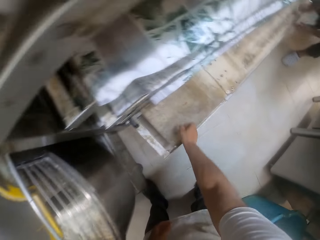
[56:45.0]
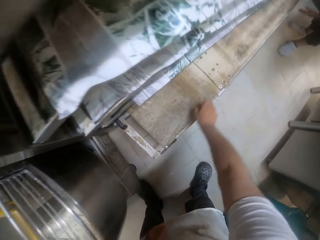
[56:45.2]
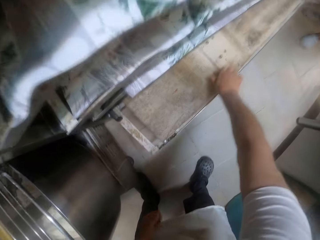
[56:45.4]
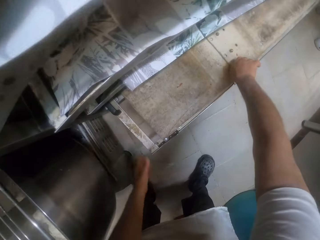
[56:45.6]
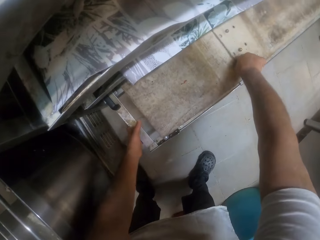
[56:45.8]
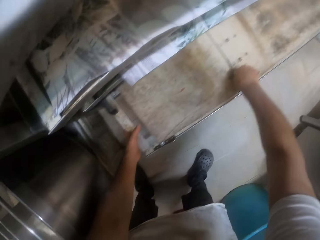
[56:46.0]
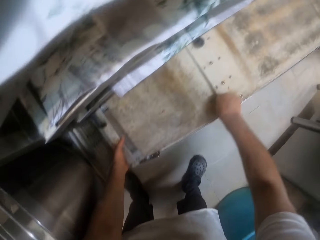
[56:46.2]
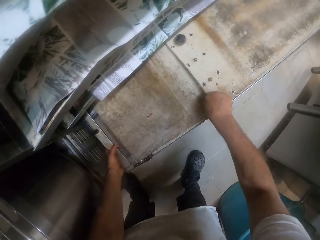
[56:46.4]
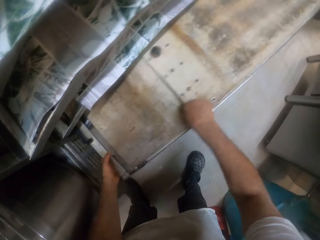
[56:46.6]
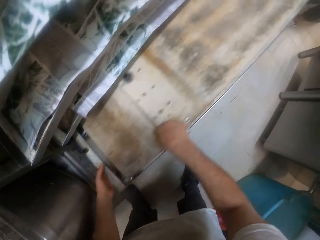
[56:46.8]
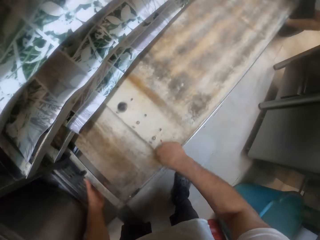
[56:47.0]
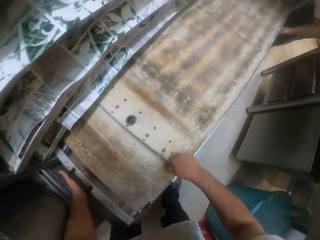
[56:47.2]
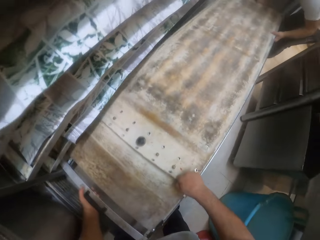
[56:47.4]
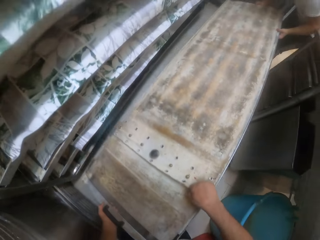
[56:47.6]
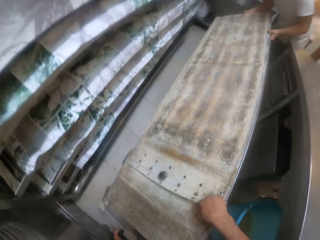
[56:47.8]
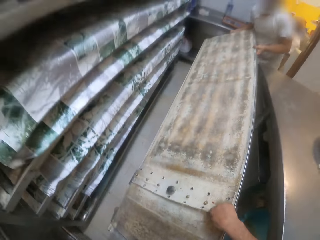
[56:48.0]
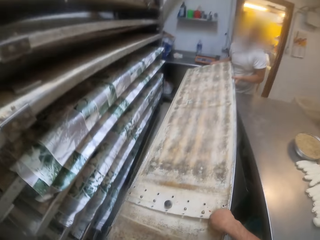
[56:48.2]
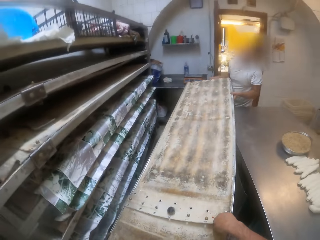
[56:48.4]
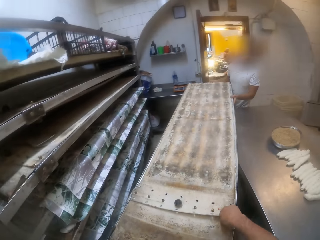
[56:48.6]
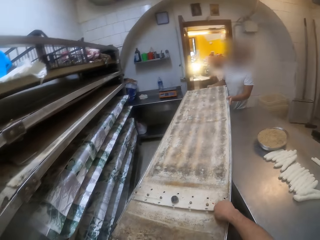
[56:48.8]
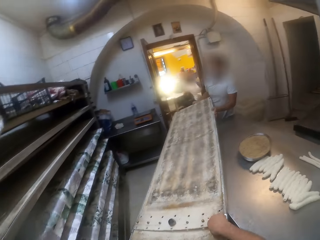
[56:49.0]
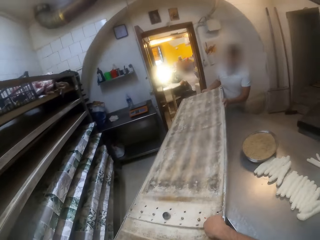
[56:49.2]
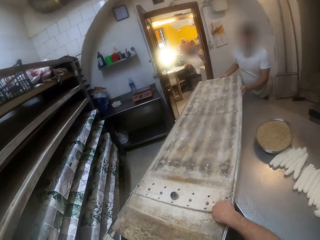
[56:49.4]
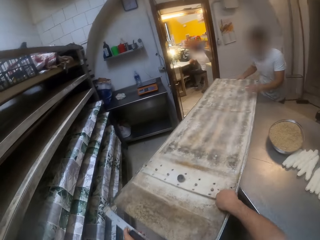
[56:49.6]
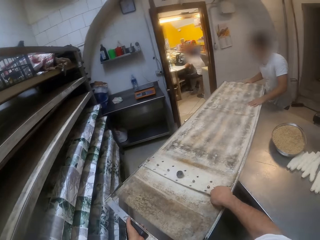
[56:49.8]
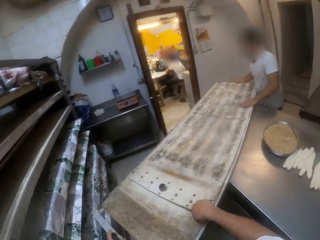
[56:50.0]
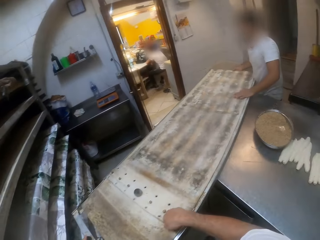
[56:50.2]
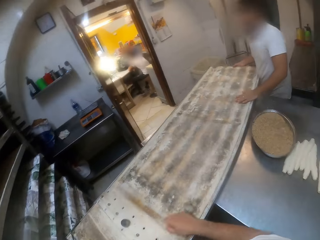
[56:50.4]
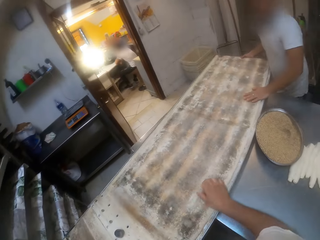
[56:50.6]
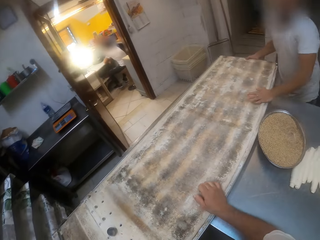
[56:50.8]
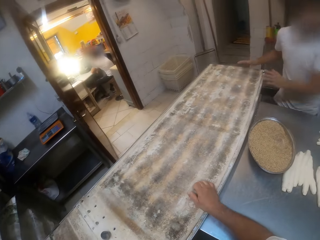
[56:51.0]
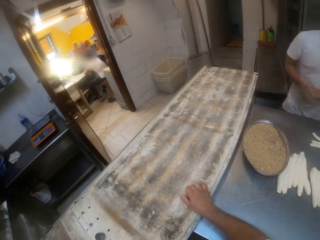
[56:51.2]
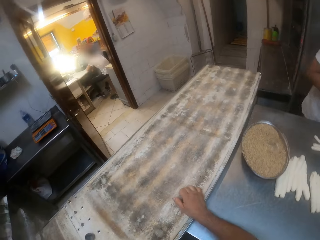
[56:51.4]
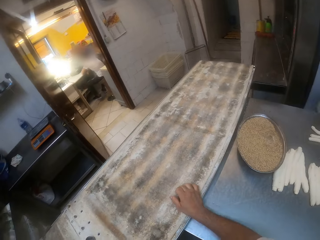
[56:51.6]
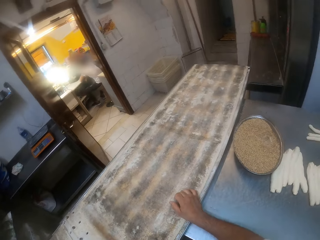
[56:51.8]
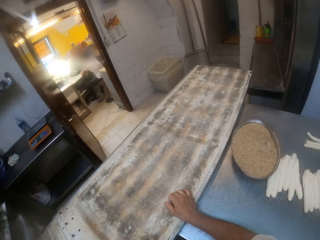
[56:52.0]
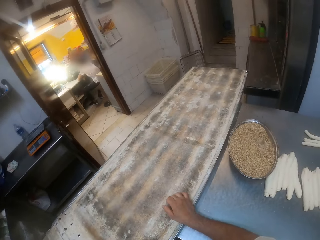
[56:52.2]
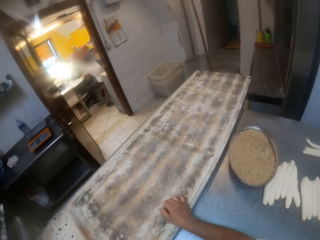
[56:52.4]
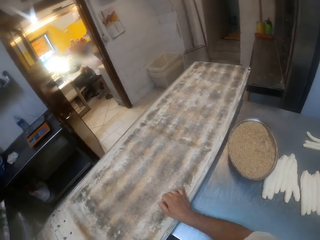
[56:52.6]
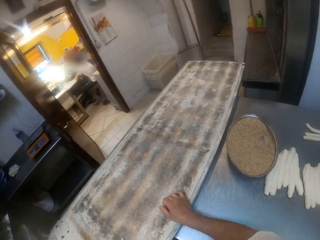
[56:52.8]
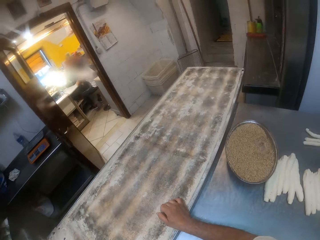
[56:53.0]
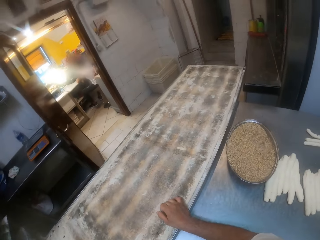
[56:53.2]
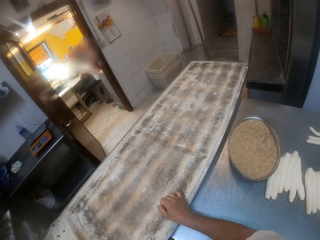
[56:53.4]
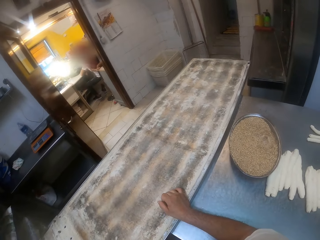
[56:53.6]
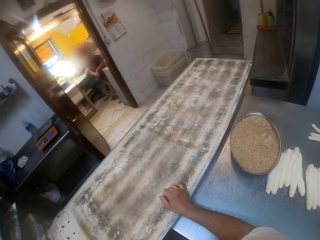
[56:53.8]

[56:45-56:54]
The camera wearer and the man carry a tray from the tray rack with both hands. They lift the tray. They lift the tray with the man. The camera wearer and the man drop the tray on the table with both hands.

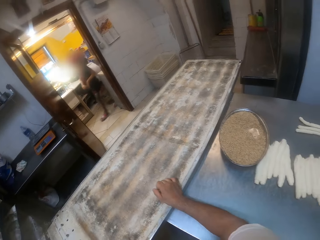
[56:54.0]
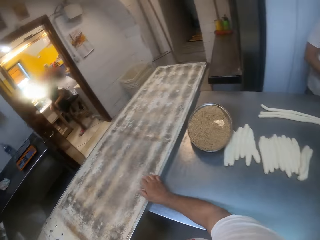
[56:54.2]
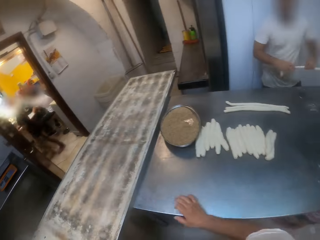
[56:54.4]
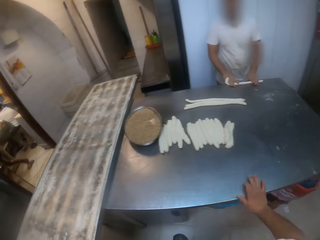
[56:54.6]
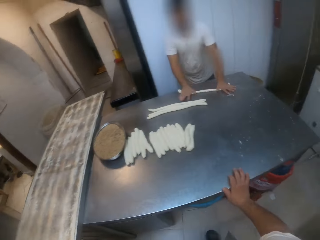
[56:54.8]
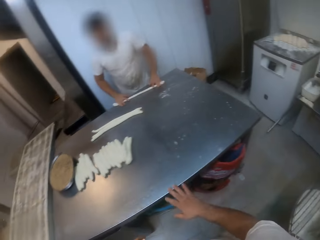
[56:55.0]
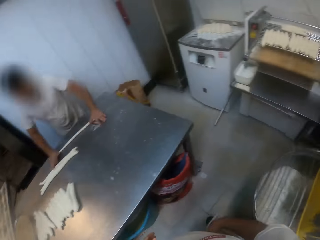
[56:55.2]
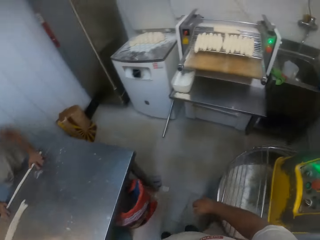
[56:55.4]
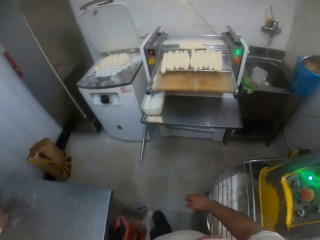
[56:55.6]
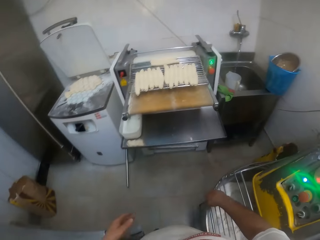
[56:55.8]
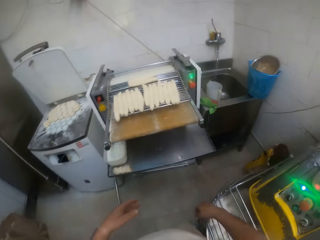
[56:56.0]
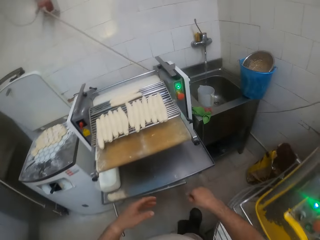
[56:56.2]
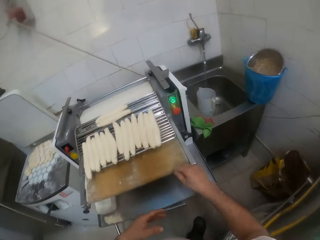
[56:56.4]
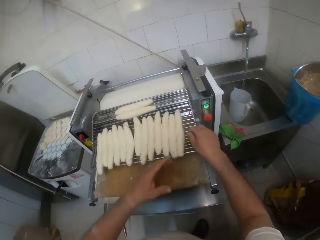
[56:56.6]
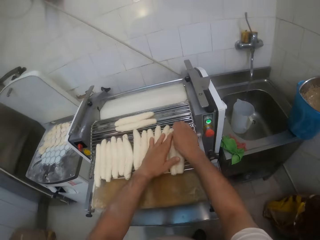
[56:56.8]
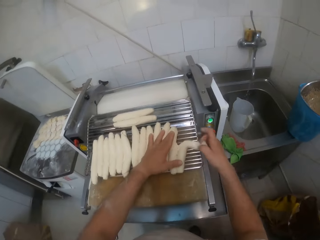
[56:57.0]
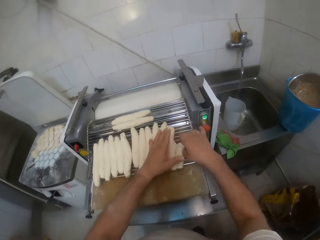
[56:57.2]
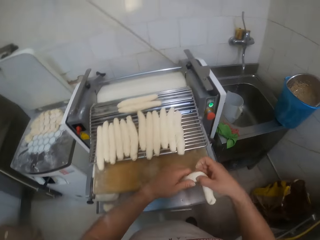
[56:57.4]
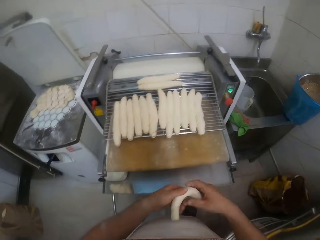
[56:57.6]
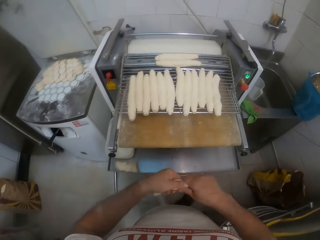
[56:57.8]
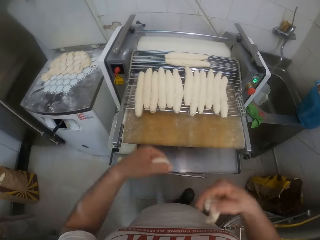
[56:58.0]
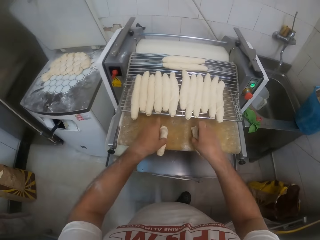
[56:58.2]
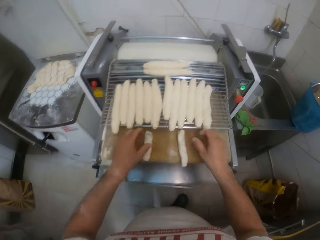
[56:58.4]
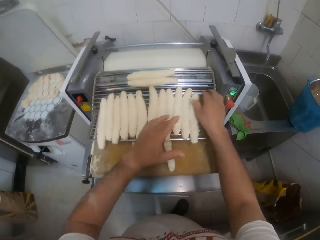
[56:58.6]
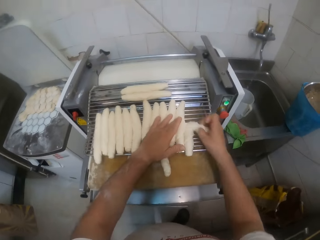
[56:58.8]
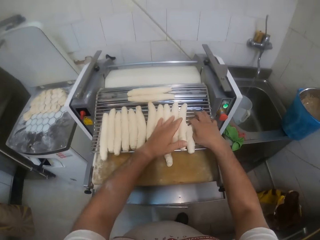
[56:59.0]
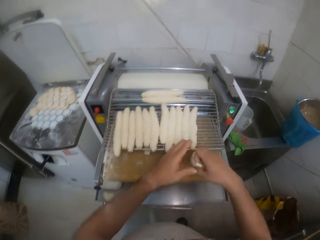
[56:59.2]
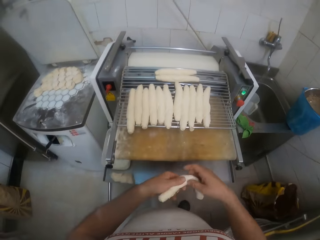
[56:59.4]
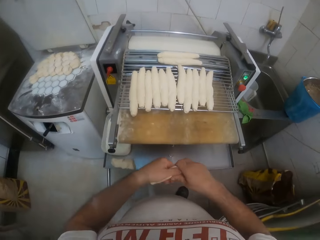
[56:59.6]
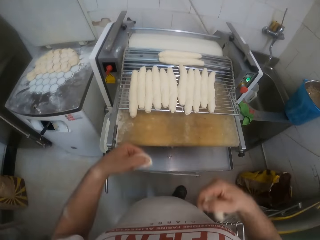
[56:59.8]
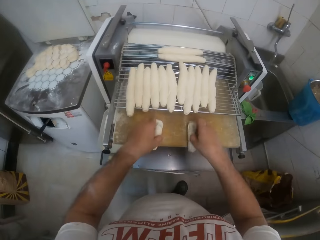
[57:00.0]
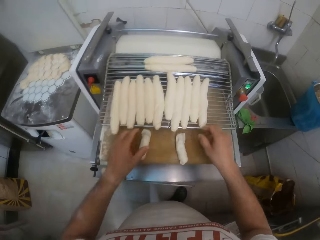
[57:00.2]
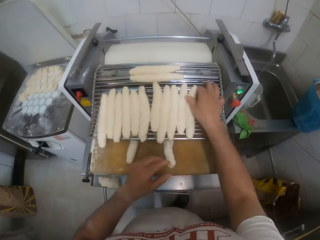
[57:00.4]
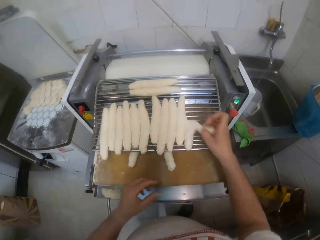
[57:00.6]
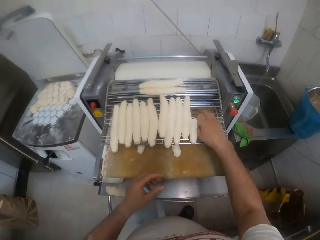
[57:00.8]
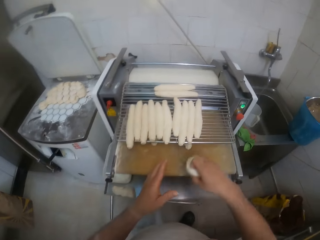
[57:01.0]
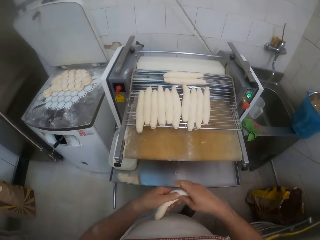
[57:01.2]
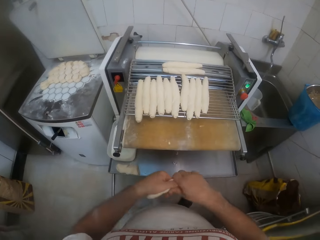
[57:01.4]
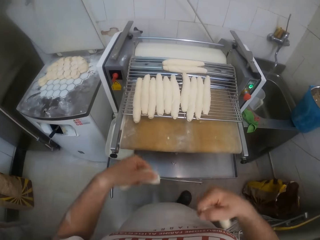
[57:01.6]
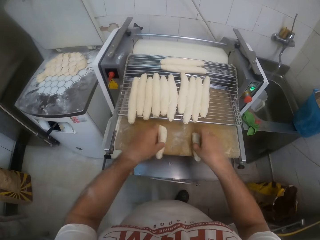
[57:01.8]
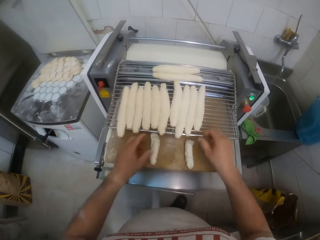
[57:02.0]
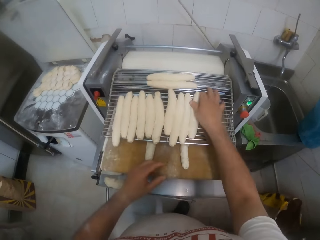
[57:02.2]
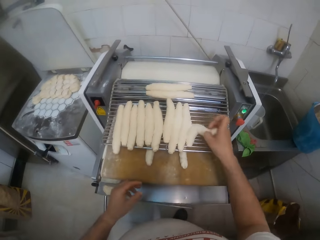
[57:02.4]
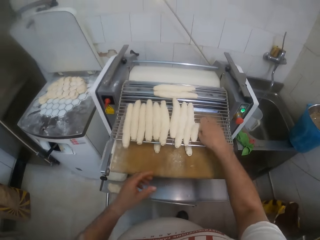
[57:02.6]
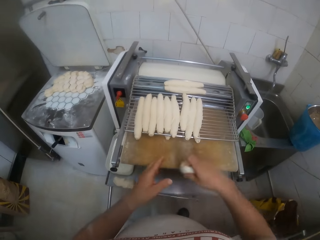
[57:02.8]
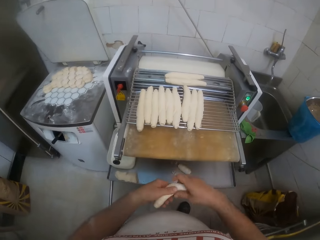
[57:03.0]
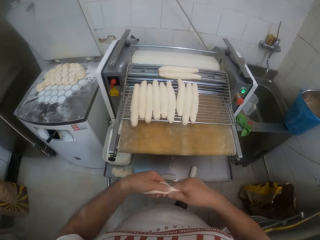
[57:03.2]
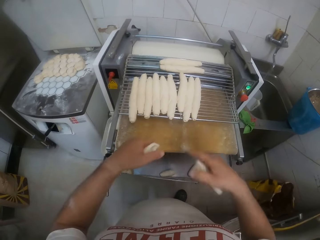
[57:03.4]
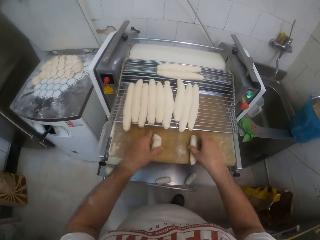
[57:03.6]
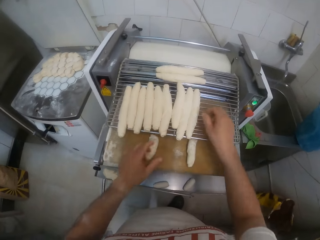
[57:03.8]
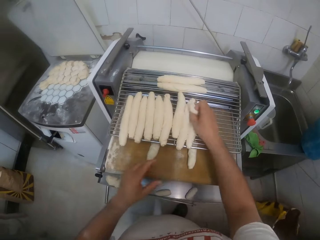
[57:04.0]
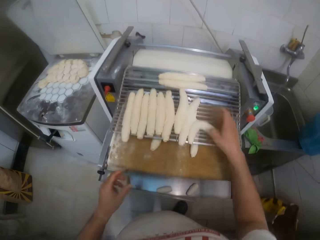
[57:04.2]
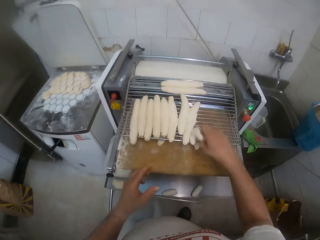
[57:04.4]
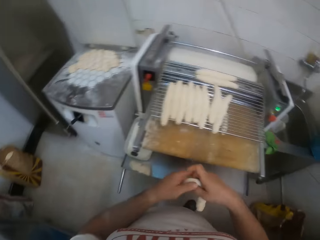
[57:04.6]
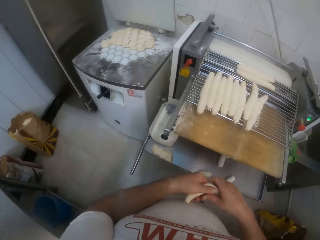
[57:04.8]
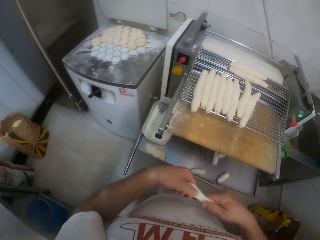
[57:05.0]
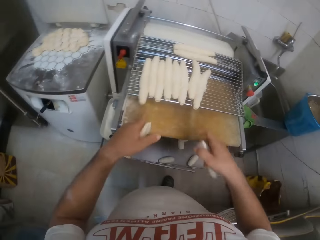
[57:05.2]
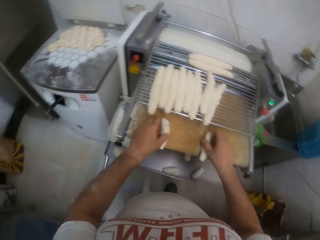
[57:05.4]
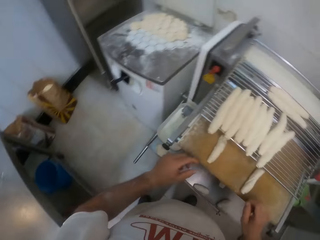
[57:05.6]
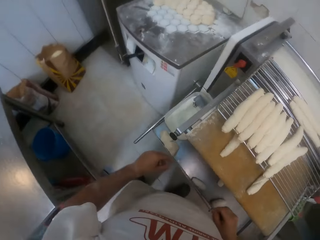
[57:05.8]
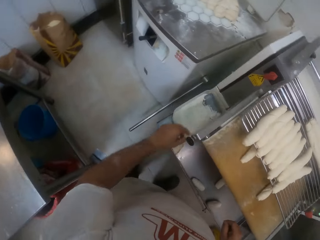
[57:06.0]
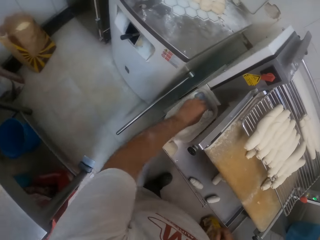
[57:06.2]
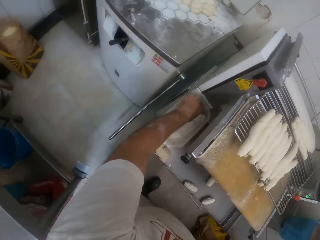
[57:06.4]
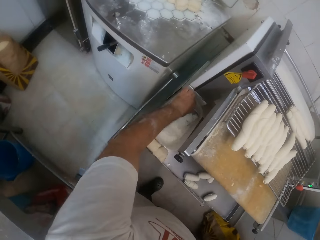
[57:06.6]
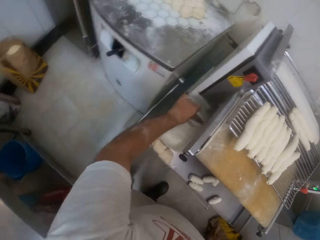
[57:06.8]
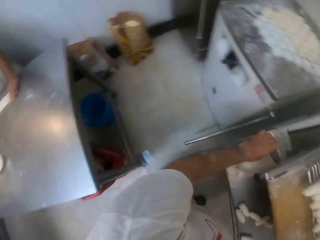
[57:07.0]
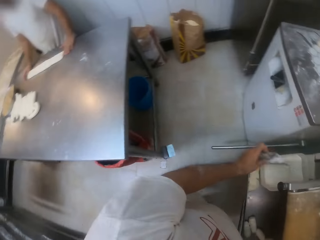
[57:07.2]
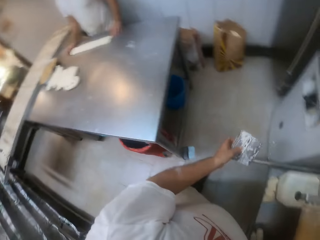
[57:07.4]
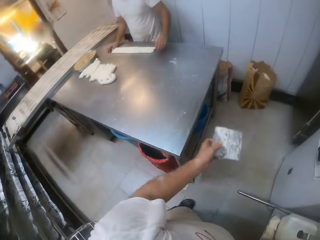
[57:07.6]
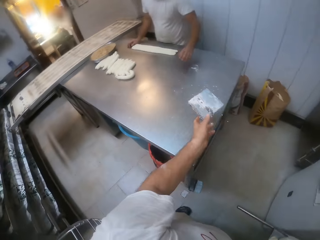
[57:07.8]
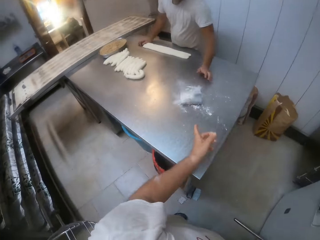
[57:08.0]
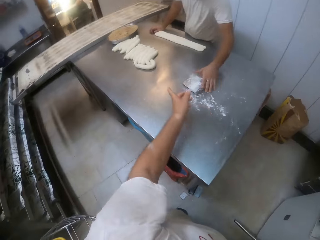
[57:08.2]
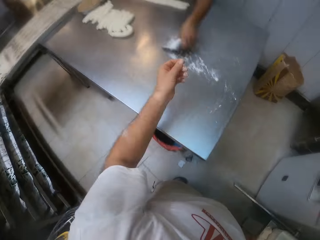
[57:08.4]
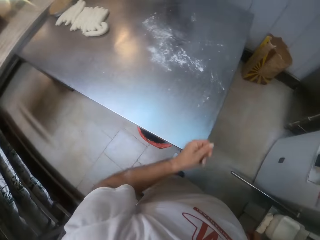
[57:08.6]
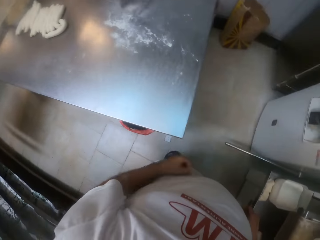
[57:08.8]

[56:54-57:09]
A man rolls a dough on the table with both hands. The camera wearer walks away from the table. He picks a dough from a dough cutter with his right hand. He cuts the dough with both hands. He places the dough on the dough cutter with both hands. He picks the dough from the dough cutter with his right hand. He cuts the dough with both hands. He places the dough on the dough cutter with both hands. He picks the dough from the dough cutter with his right hand. He cuts the dough with both hands. He places the dough on the dough cutter with both hands. He picks the dough from the dough cutter with his right hand. He cuts the dough with both hands. He places the dough on the dough cutter with both hands. He picks the dough from the dough cutter with his right hand. He cuts the dough with both hands. He places the dough on the dough cutter with both hands. He picks a scraper from a bowl with his left hand. He throws the scraper on the table with his left hand. The man picks the scraper from the table with his left hand. The camera wearer gestures with his hand.
